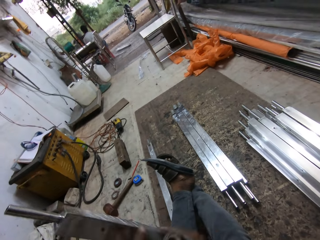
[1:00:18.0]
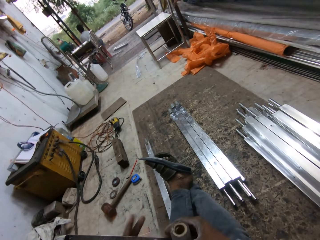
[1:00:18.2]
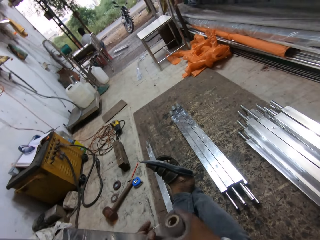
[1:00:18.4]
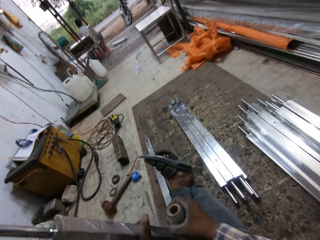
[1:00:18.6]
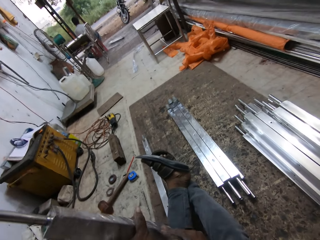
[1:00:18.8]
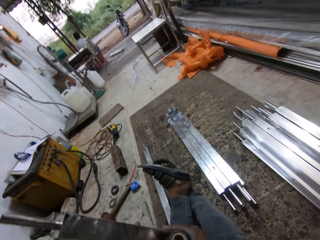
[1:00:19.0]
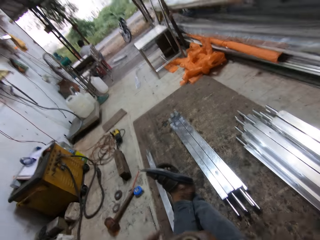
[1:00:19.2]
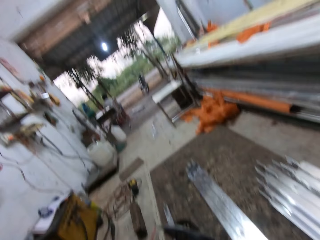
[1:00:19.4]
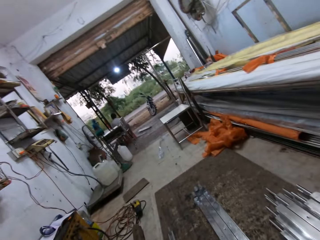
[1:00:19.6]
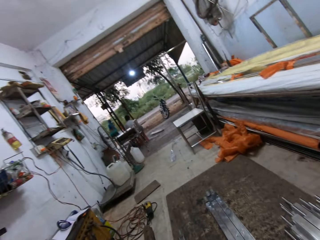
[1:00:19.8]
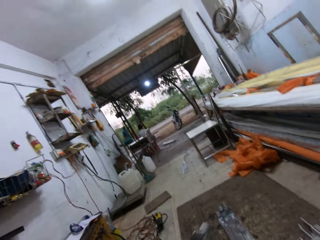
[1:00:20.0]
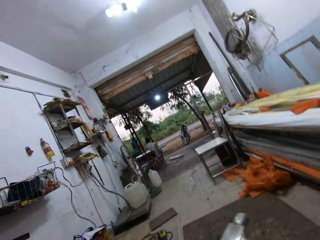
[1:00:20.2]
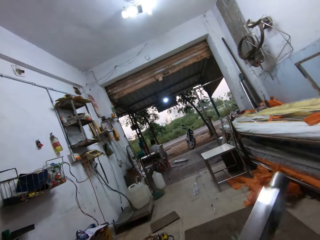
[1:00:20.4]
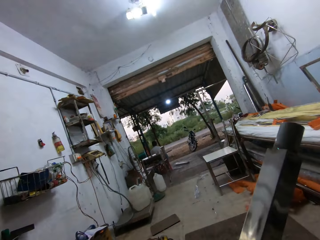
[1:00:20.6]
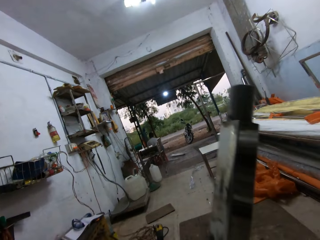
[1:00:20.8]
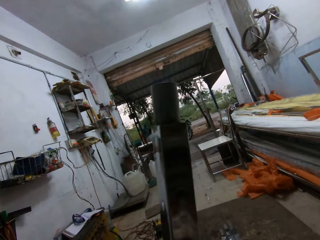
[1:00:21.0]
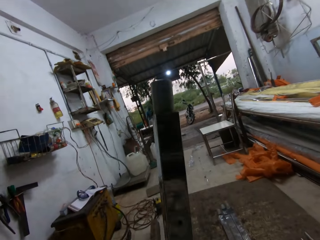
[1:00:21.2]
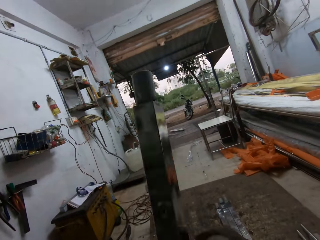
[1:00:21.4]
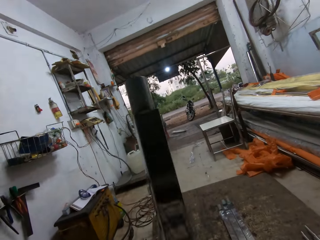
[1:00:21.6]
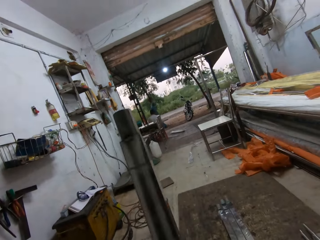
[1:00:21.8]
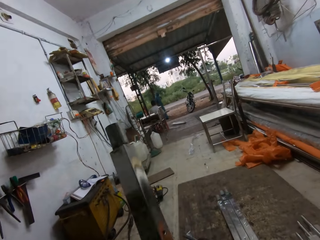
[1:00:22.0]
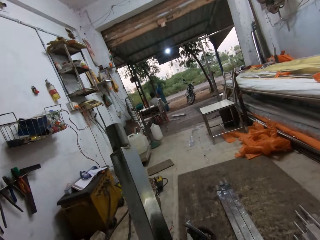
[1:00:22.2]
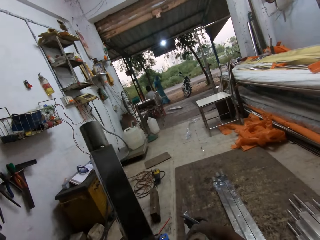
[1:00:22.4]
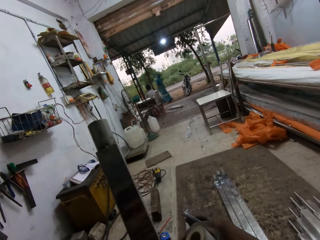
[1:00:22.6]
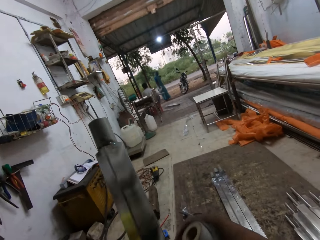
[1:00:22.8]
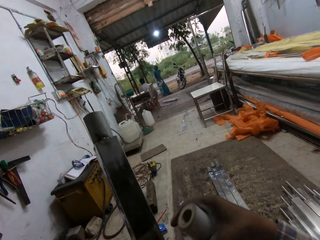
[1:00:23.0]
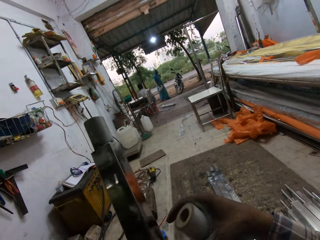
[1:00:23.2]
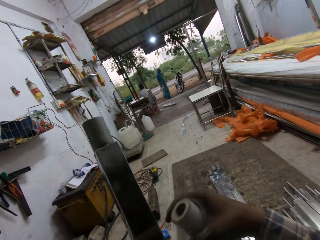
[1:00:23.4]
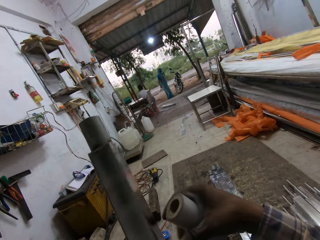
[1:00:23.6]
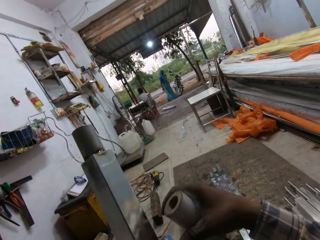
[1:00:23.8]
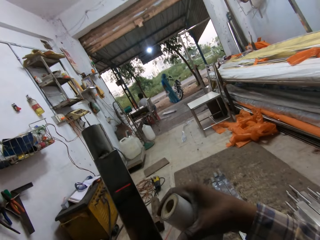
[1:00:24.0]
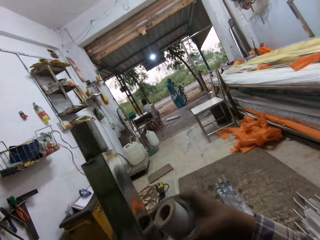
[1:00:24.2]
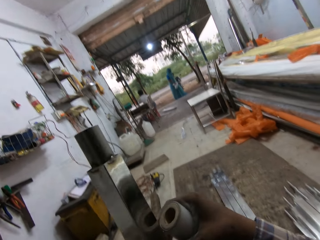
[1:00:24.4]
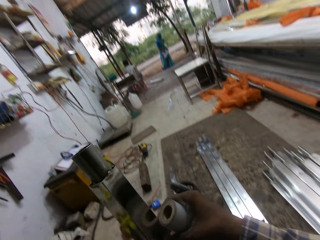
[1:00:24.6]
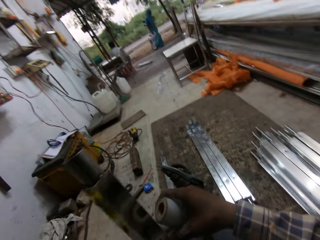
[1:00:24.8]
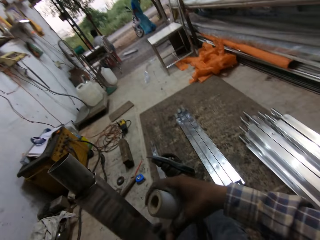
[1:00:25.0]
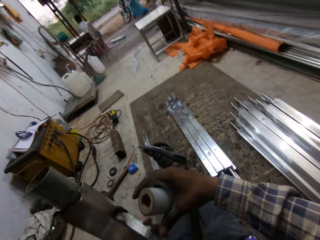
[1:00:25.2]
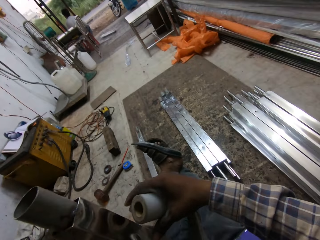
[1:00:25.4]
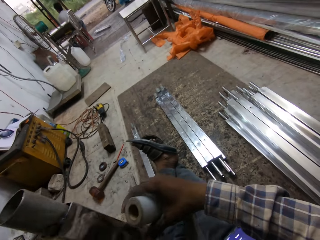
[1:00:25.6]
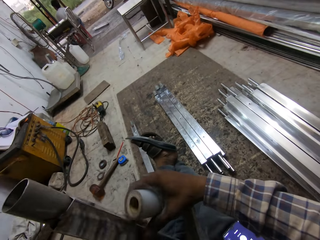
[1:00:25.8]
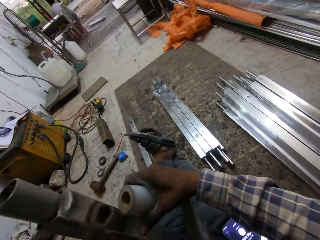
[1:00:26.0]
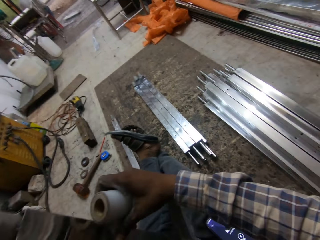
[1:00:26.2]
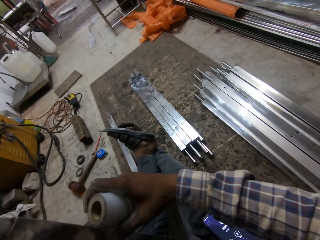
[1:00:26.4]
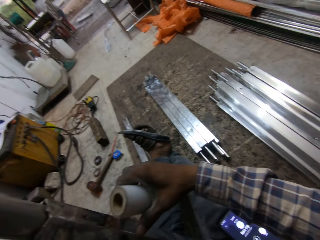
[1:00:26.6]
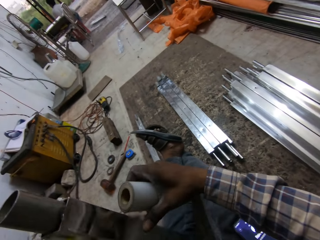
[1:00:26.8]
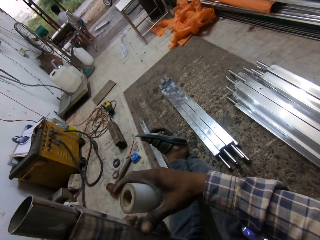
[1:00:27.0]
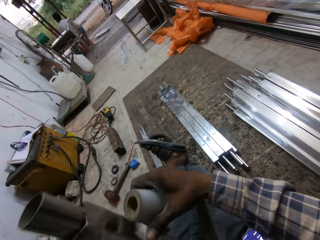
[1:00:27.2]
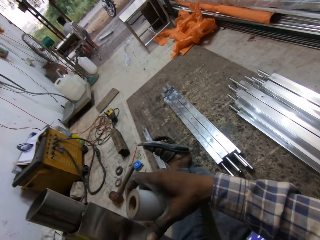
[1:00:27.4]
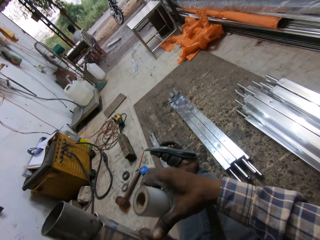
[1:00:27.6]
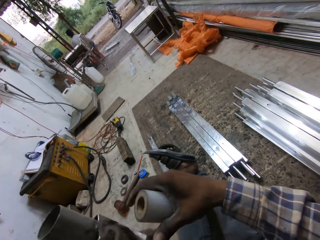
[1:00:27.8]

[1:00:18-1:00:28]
The camera wearer picks up the steel rod from the floor with both hands. He wraps the steel rod in his left hand with the seal wrap in his right hand.

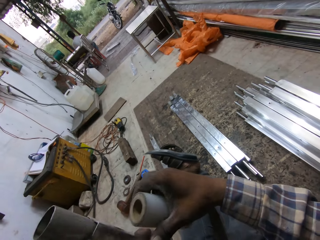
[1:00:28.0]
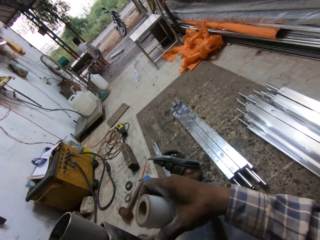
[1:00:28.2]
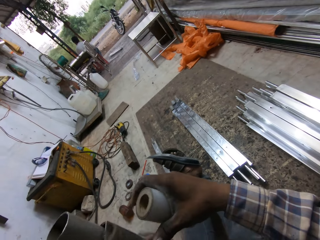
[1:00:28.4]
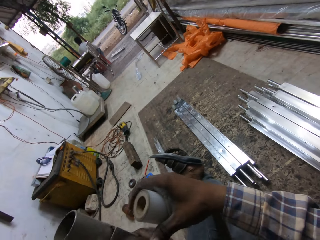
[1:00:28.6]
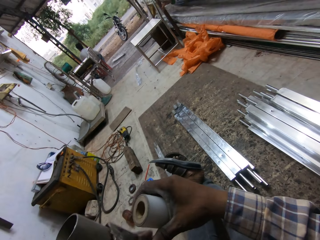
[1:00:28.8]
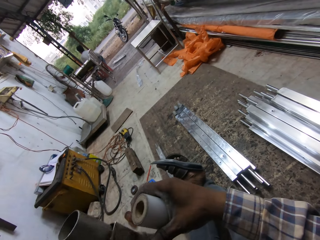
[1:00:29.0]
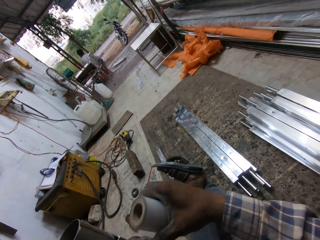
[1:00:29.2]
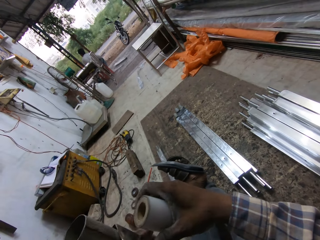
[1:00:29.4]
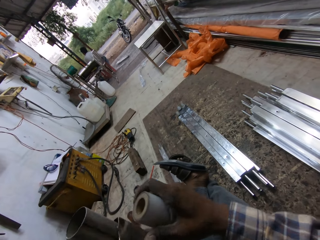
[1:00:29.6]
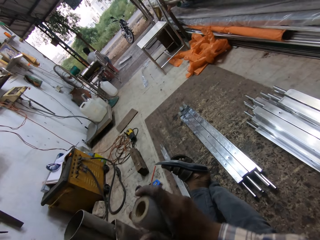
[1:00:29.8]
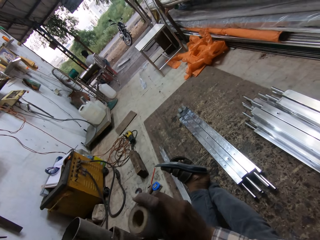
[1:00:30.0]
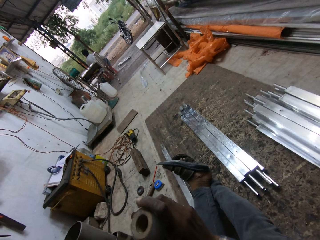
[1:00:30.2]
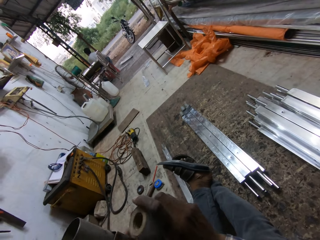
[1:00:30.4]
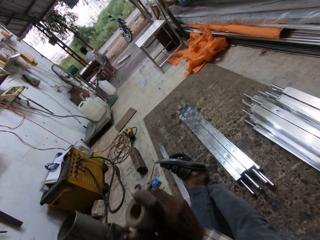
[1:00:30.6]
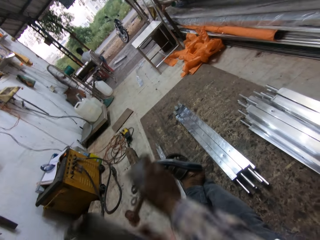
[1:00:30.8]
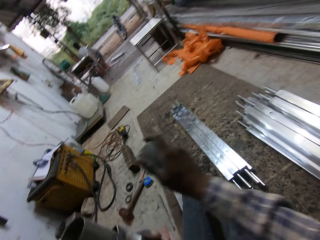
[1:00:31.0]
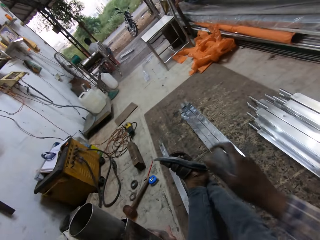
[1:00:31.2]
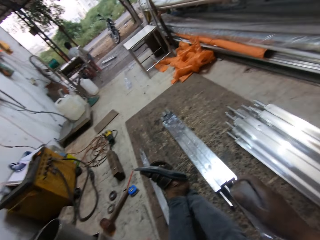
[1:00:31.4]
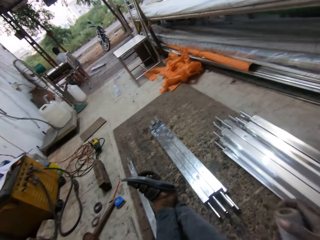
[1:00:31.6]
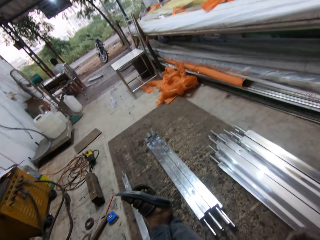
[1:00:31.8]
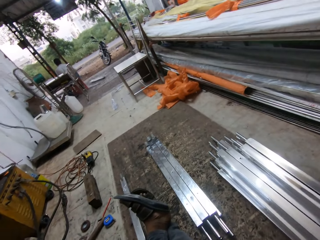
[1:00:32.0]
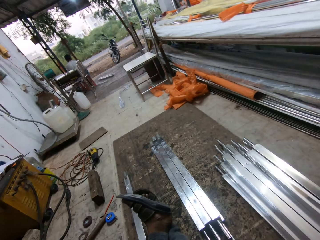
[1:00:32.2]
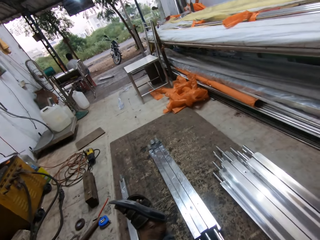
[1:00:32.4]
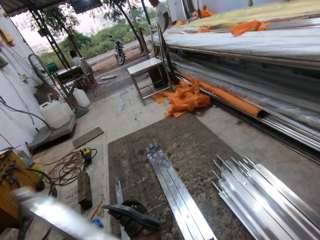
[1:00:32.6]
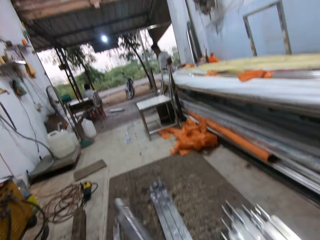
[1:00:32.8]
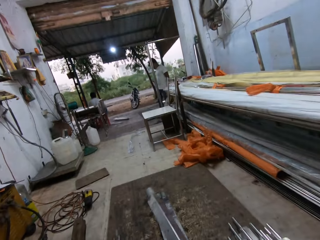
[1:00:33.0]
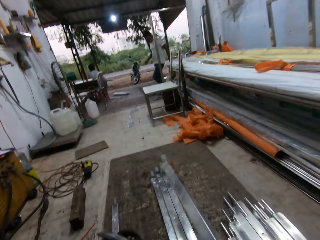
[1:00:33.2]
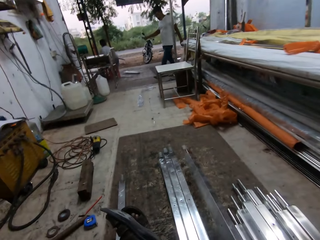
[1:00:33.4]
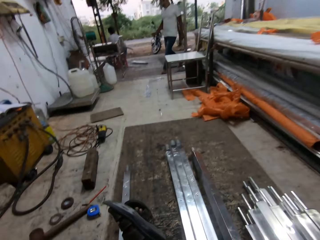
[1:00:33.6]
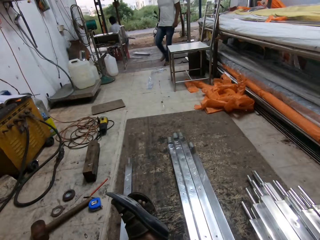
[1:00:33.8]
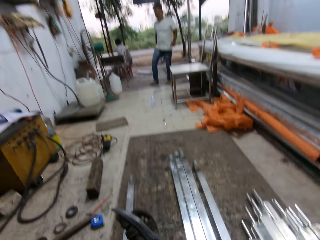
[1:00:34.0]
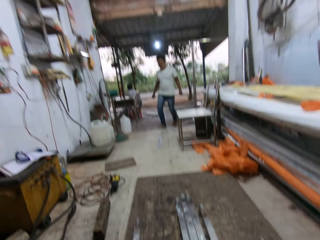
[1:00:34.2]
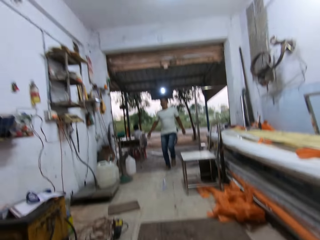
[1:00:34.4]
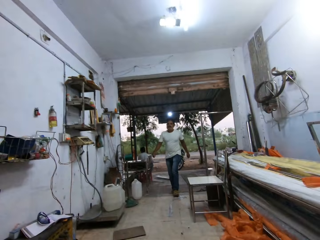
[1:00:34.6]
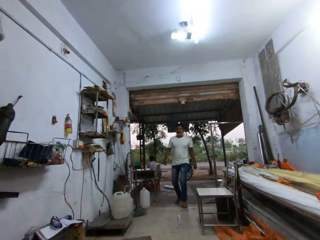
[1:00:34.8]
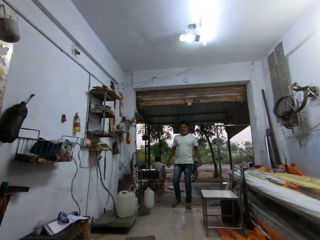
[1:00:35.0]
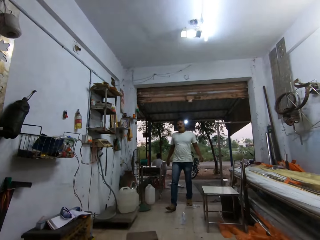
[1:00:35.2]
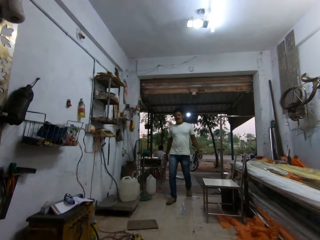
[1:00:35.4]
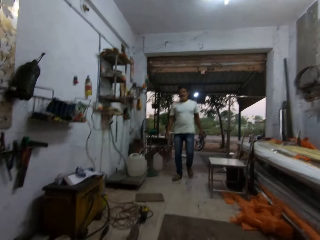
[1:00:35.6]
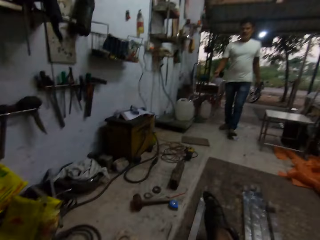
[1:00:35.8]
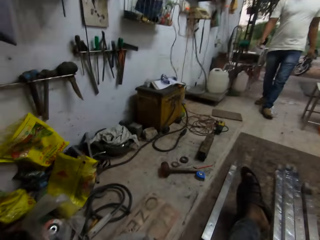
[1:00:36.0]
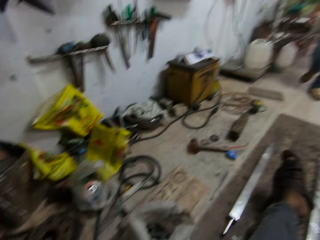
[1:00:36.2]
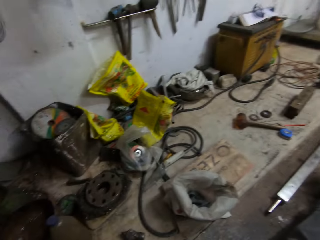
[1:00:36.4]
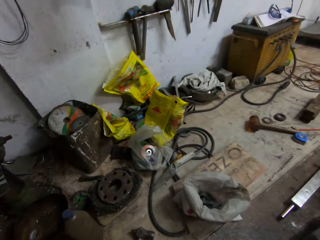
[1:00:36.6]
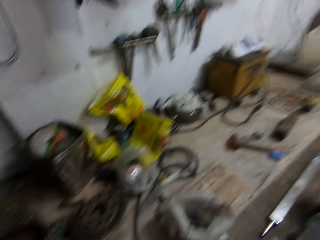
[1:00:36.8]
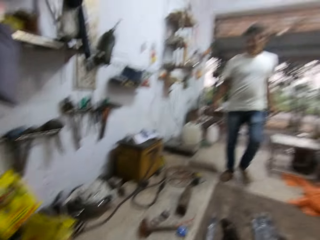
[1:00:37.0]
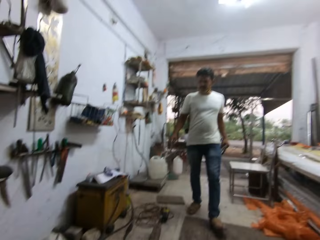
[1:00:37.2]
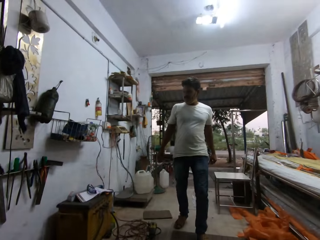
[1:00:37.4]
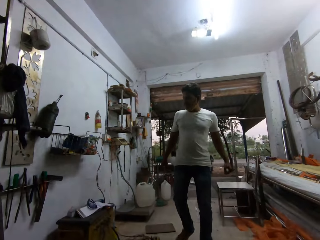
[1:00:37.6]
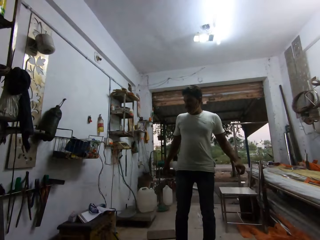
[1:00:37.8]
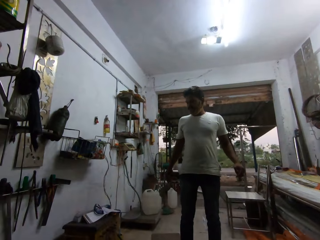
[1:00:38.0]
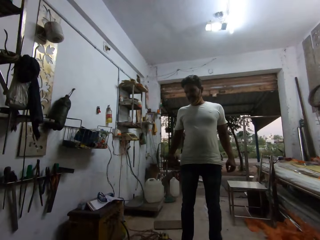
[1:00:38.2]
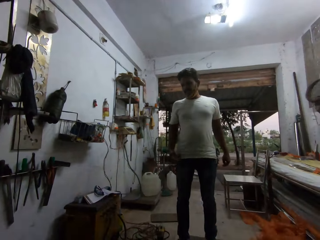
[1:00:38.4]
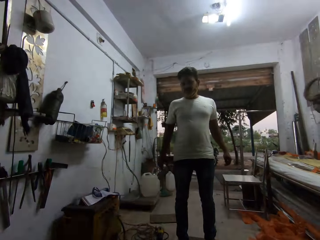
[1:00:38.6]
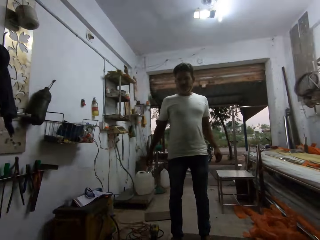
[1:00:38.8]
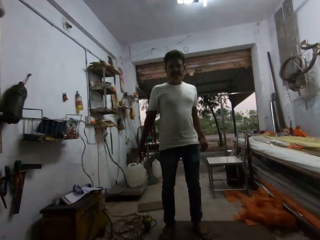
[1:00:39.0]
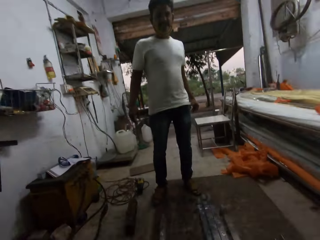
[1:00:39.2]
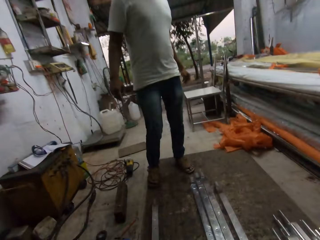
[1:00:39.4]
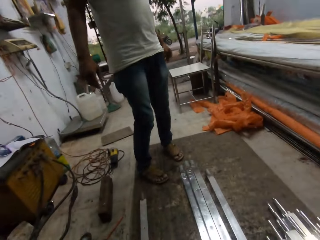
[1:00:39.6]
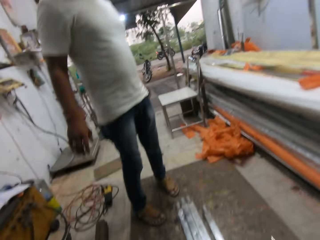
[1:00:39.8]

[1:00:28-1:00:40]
The camera wearer cuts the seal wrap with his right hand. He drops the steel rod on the floor with his right hand. A man enters the workshop. The camera wearer converses with the man. He looks around.
